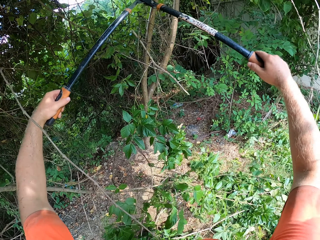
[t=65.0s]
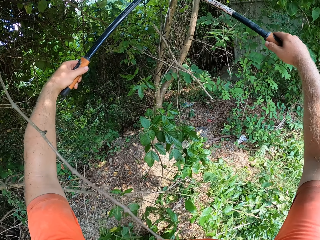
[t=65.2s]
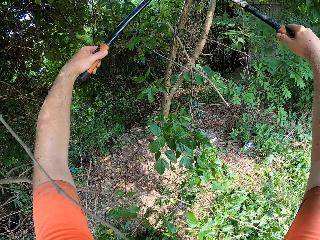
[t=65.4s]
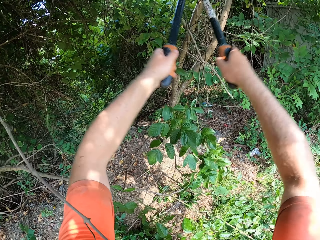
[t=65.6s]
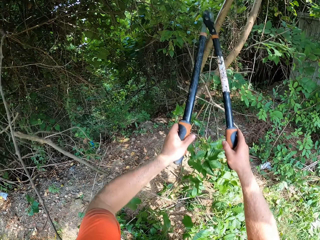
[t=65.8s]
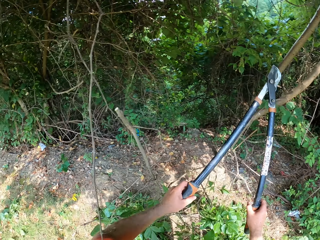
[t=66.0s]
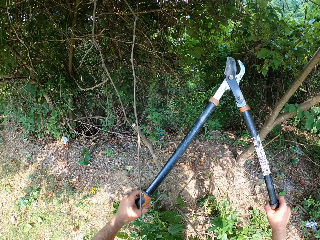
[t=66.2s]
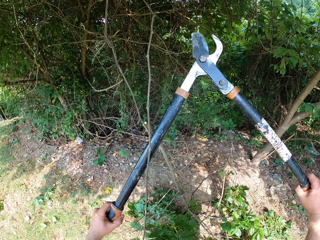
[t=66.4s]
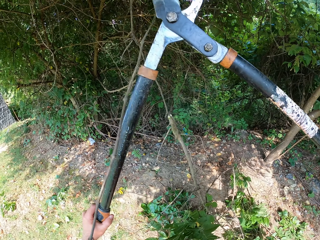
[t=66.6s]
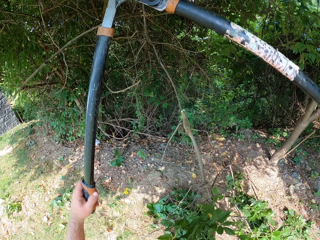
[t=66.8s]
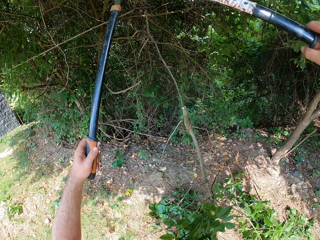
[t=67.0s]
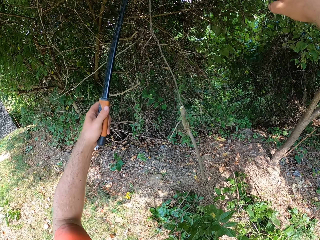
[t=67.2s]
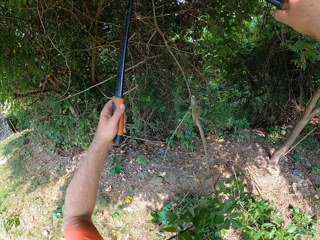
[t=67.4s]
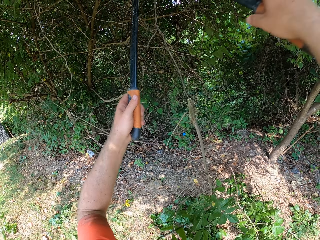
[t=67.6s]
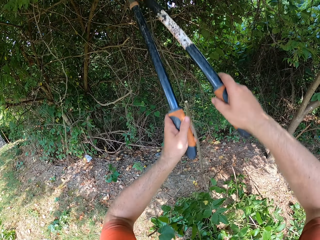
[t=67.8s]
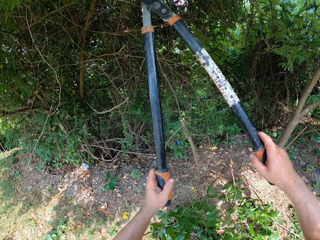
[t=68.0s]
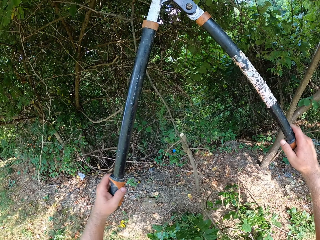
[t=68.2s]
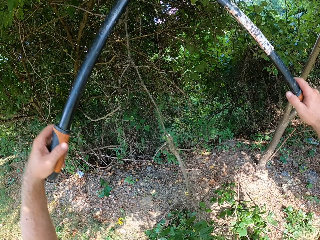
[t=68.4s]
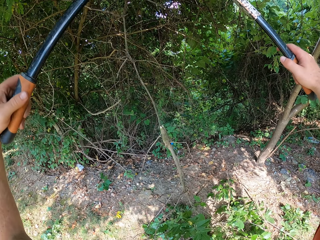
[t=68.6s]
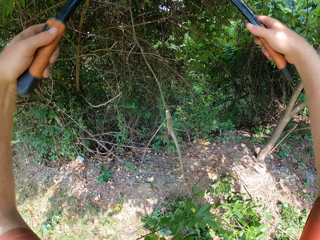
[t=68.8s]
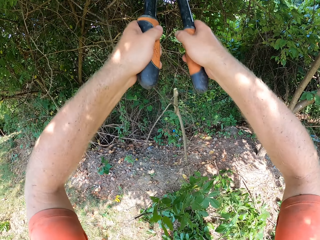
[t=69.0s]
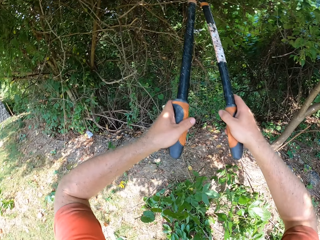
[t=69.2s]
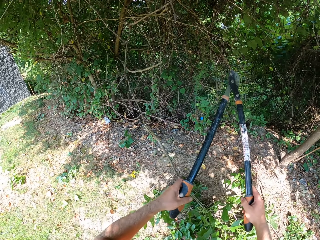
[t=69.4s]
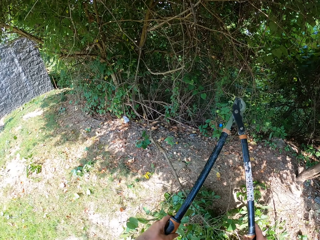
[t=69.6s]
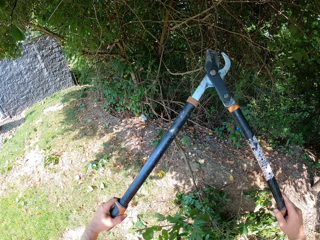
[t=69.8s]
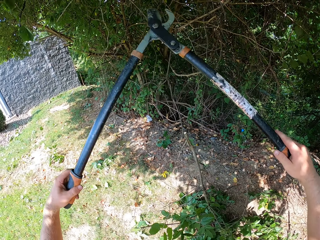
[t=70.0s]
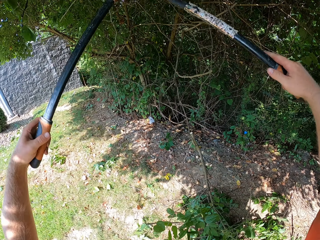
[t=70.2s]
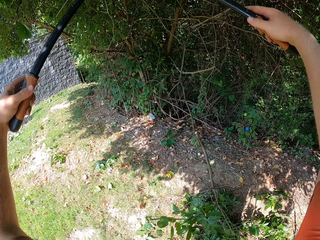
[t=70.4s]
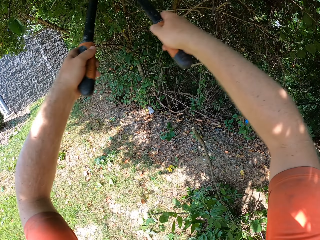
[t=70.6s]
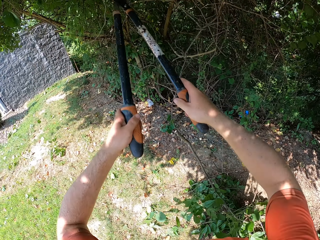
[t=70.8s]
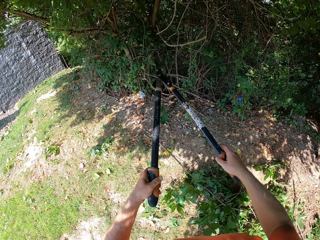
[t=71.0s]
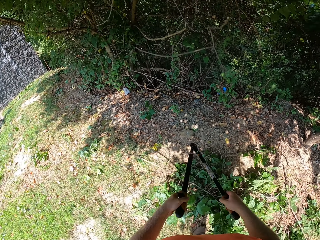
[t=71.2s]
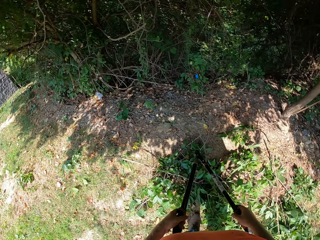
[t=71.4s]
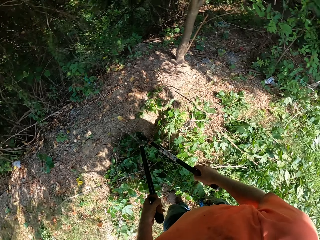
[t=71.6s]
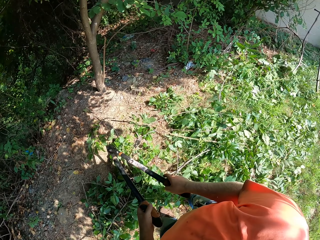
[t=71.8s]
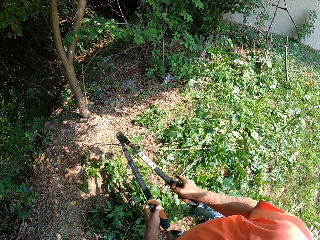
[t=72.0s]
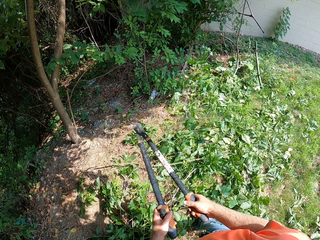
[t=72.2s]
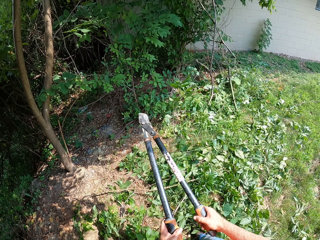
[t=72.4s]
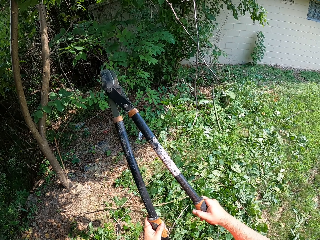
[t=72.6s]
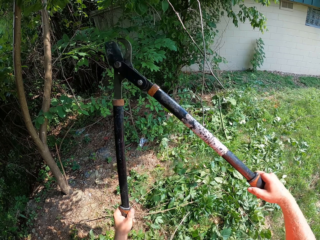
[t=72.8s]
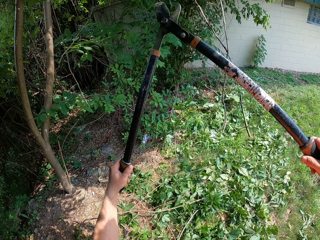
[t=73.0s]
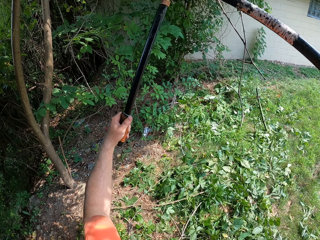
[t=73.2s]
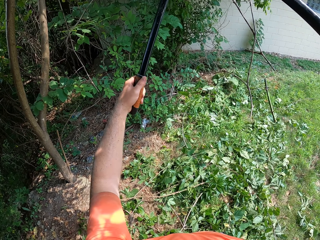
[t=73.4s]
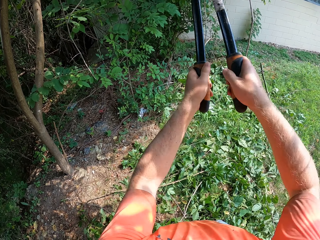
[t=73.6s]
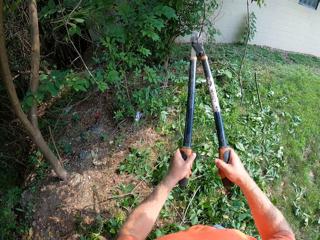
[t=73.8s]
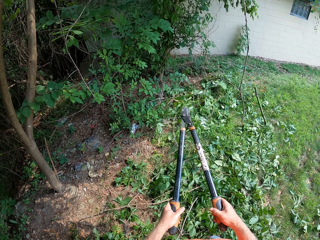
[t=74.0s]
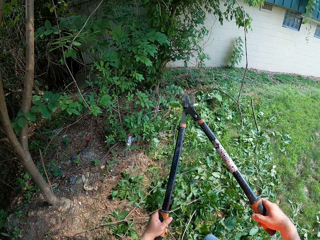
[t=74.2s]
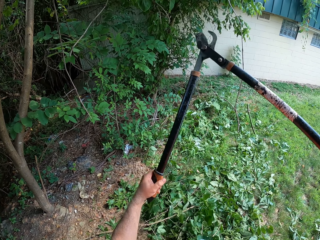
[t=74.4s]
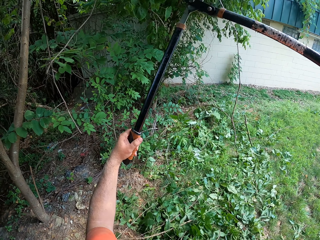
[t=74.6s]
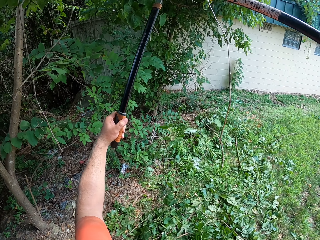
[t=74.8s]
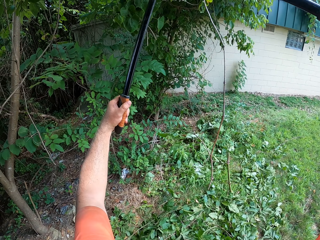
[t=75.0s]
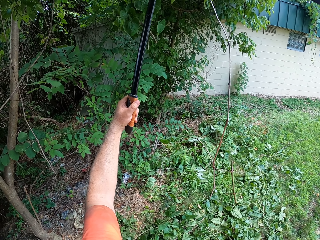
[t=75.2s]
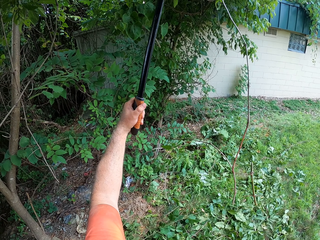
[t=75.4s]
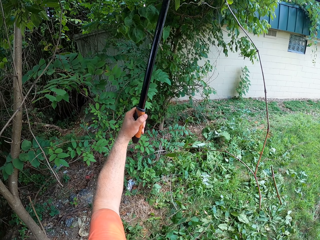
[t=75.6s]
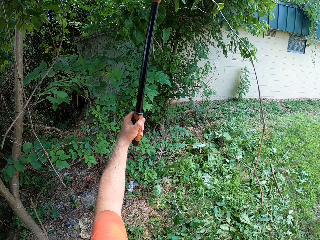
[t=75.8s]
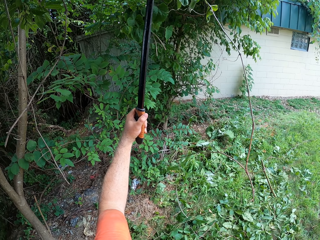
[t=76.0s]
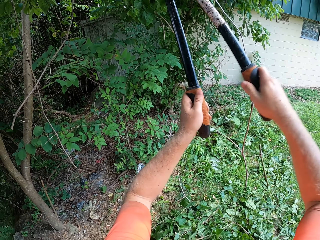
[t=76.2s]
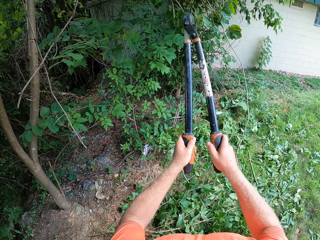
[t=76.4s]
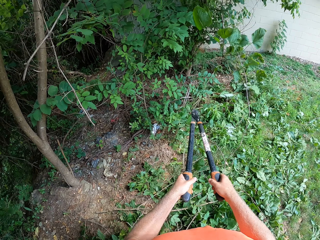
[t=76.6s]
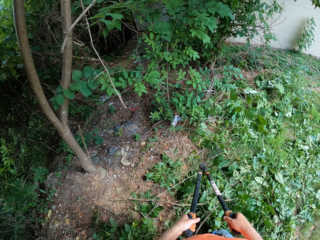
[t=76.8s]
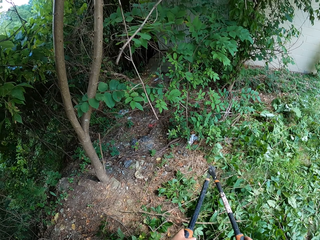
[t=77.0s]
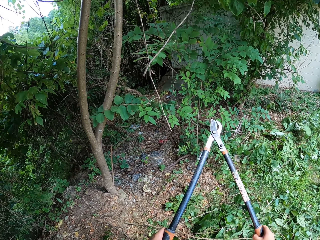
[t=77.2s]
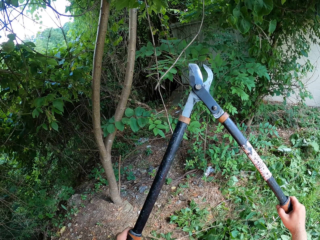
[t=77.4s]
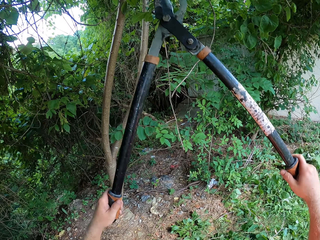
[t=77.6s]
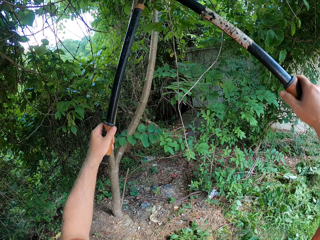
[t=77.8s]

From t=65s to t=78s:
The camera wearer cuts twigs from a tree with the anvil lopper in his hands. He cuts twigs from the tree with the anvil lopper in his hands.

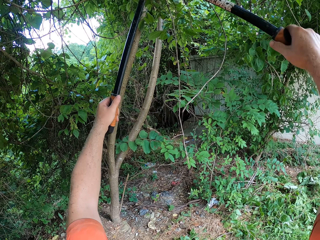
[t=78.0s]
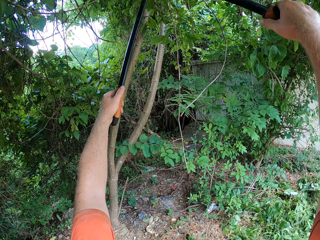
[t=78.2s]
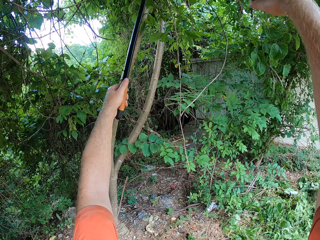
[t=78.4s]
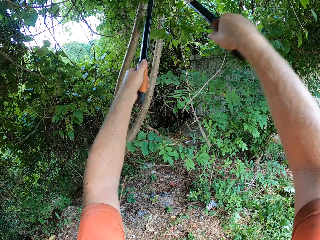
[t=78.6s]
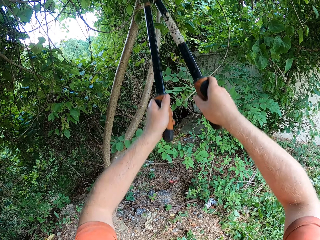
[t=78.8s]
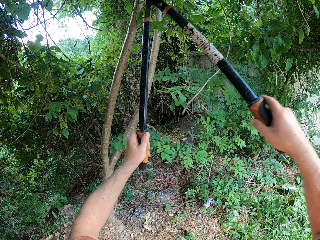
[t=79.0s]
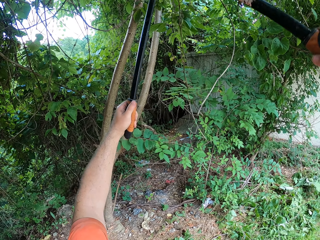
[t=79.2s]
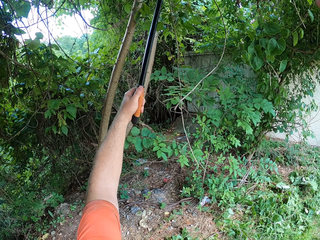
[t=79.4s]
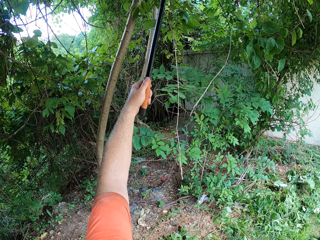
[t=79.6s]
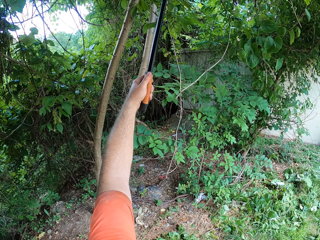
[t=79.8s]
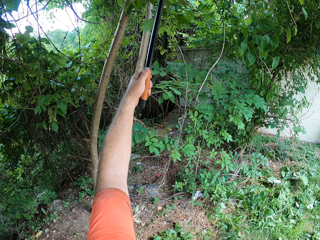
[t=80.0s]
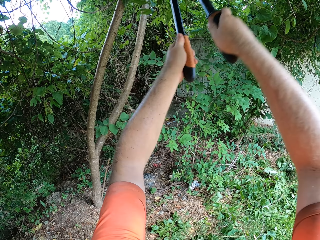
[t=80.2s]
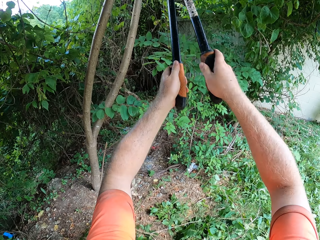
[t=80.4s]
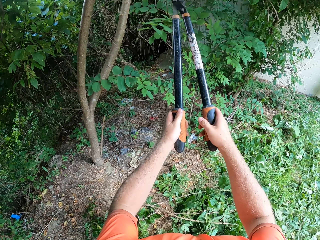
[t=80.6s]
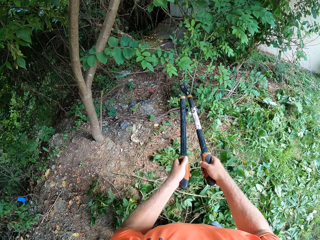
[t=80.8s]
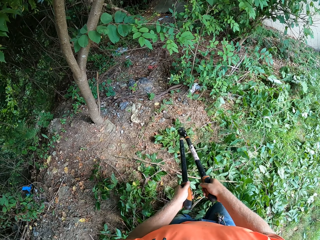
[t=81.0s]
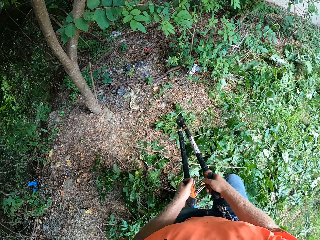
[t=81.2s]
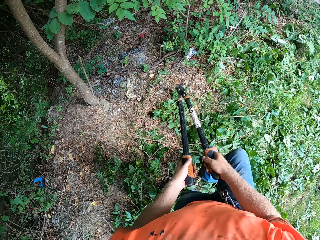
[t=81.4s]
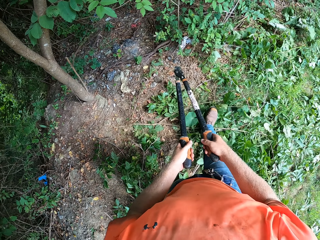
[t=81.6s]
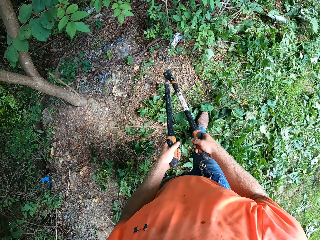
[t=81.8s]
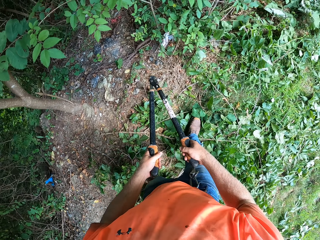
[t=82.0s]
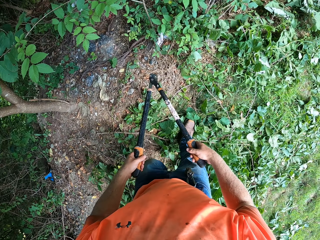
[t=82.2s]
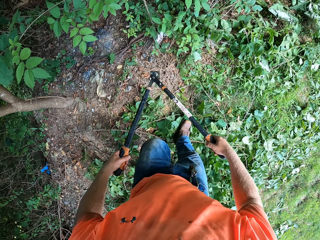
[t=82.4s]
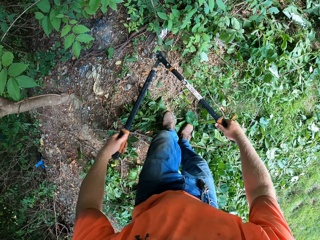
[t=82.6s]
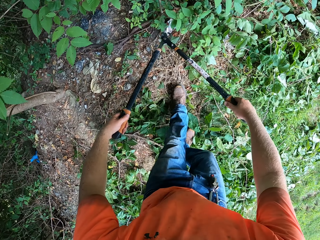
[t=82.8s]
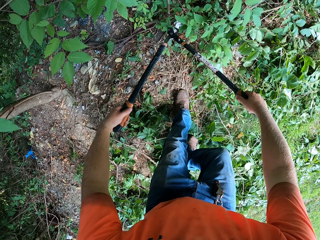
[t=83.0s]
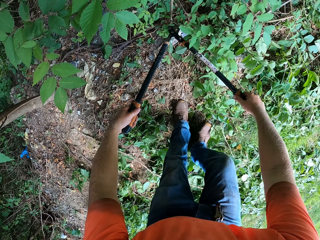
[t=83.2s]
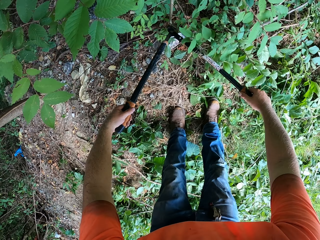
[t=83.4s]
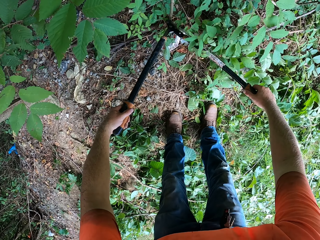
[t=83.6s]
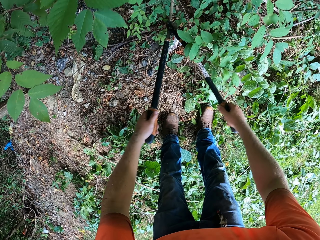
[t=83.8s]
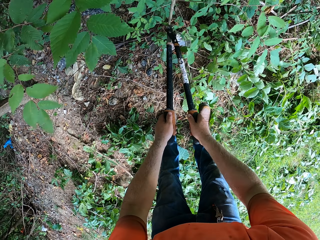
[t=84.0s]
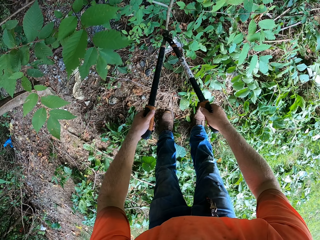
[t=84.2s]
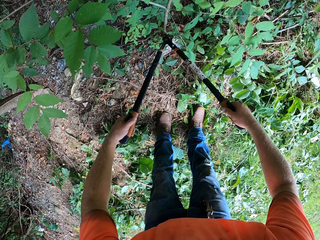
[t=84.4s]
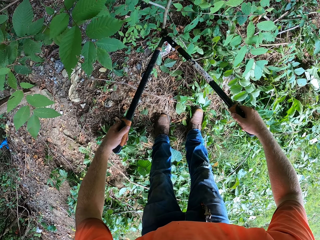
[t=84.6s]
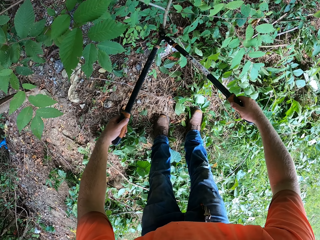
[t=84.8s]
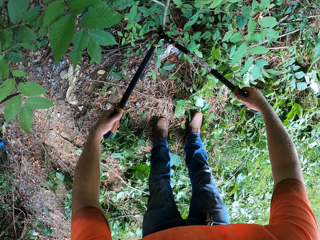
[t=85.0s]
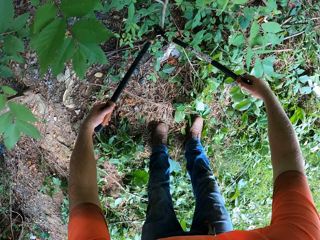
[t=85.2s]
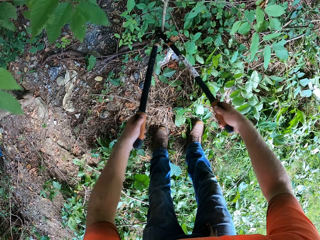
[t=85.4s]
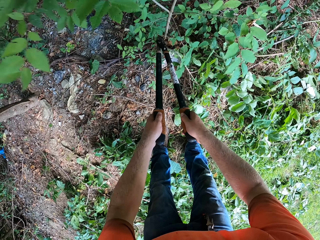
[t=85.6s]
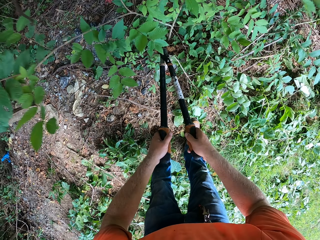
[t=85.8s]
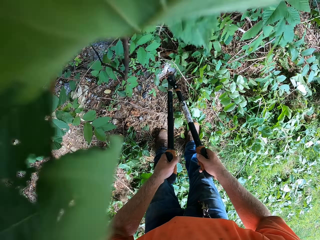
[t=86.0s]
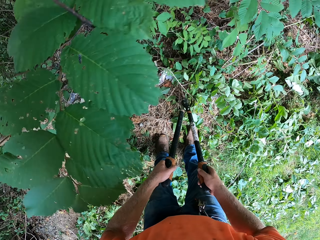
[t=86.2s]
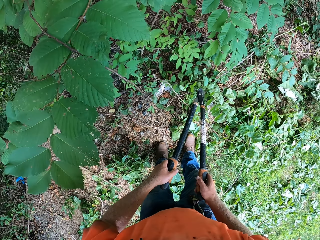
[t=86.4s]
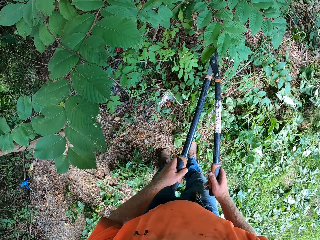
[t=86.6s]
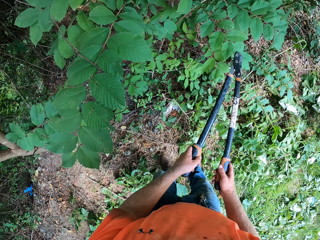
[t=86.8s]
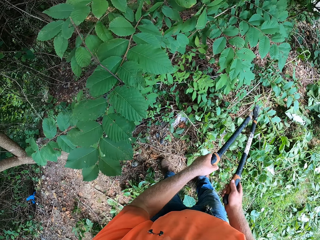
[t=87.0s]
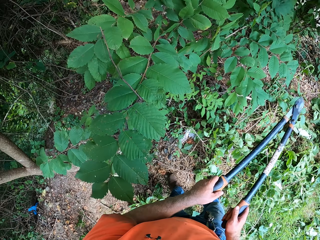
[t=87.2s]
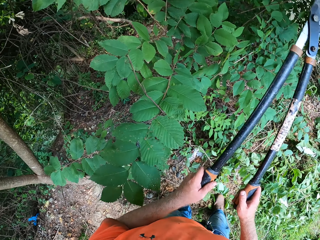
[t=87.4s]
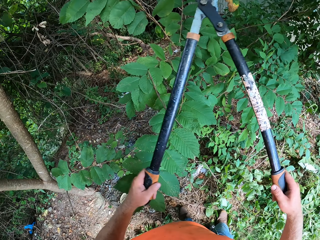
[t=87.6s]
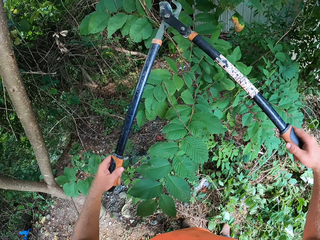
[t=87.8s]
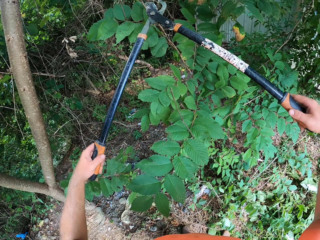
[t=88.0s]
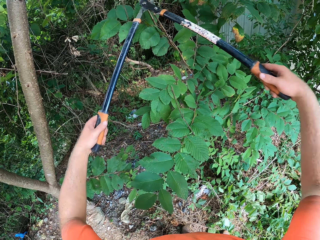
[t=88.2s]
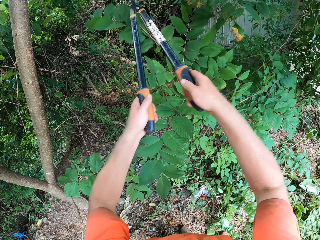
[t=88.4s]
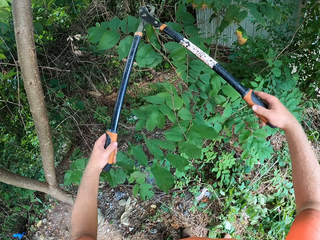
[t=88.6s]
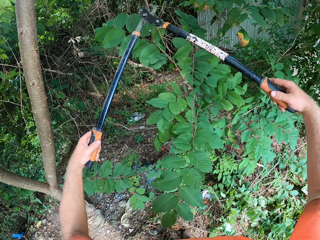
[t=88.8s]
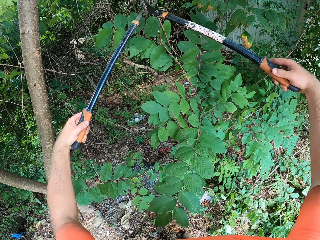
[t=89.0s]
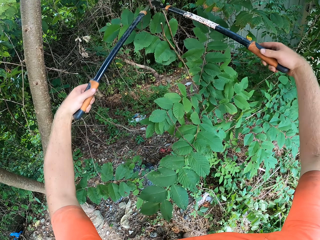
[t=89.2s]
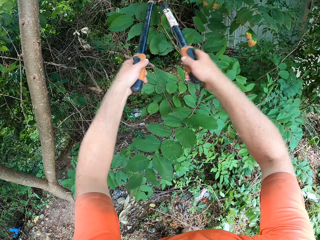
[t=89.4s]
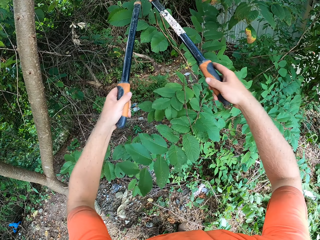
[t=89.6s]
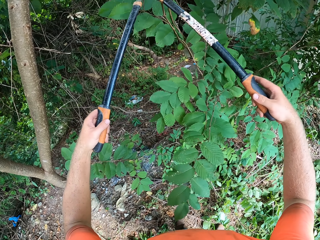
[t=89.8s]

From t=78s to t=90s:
The camera wearer cuts a twig on the ground with the anvil lopper in his hands. He cuts twigs from the tree with the anvil lopper in his hands.
